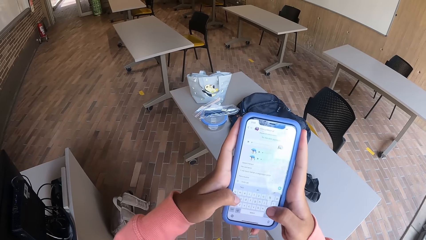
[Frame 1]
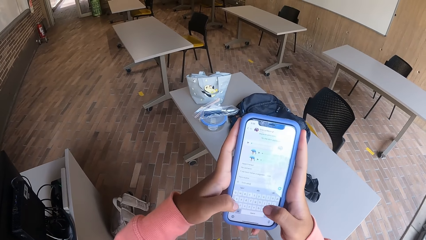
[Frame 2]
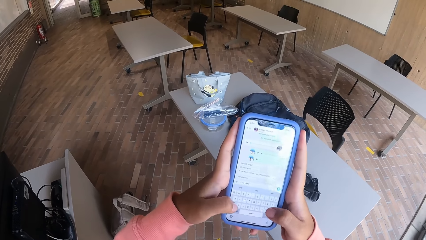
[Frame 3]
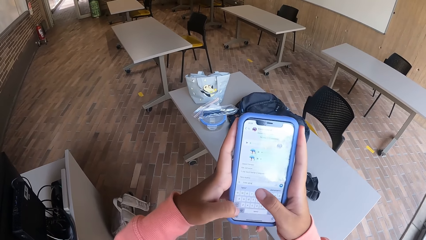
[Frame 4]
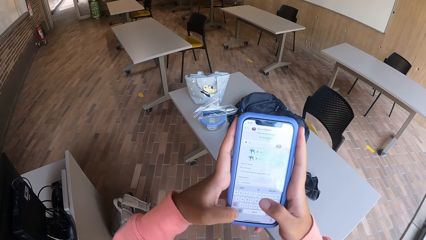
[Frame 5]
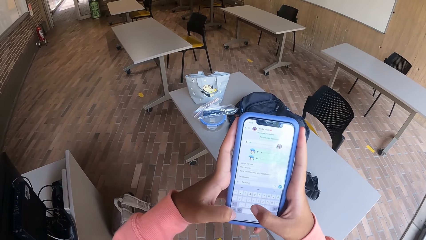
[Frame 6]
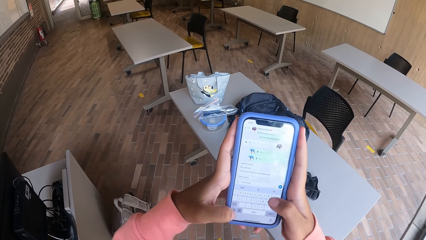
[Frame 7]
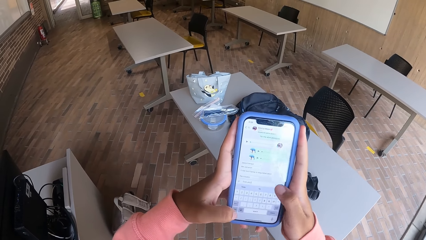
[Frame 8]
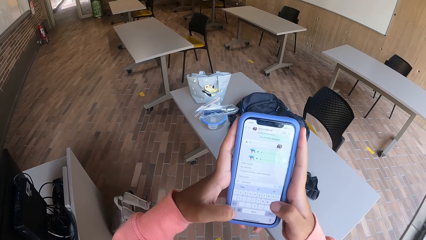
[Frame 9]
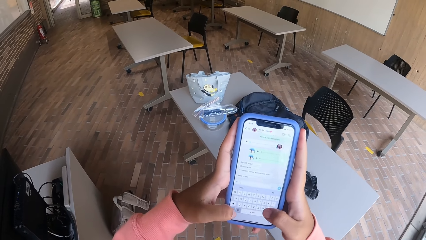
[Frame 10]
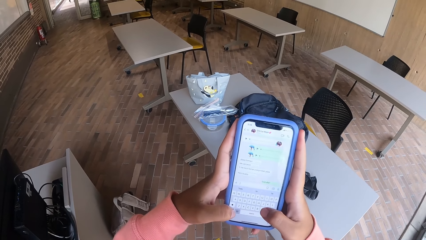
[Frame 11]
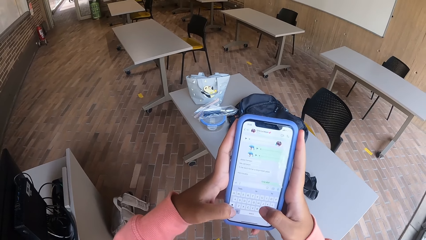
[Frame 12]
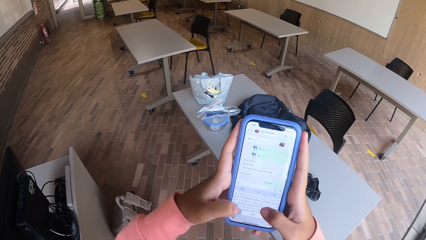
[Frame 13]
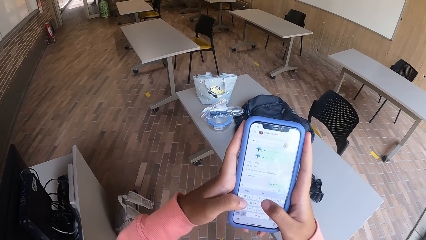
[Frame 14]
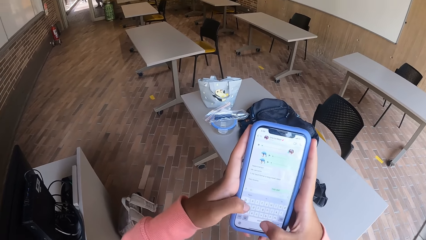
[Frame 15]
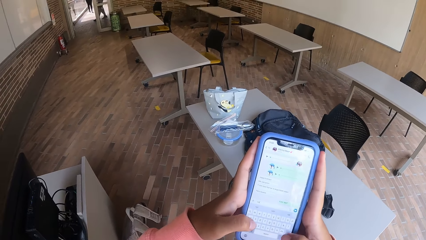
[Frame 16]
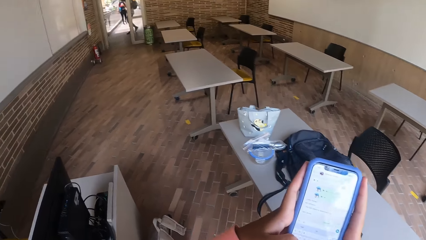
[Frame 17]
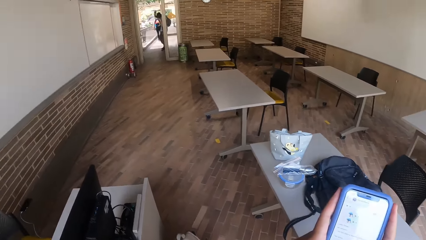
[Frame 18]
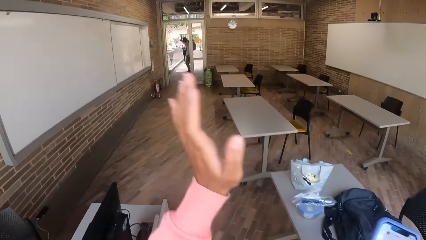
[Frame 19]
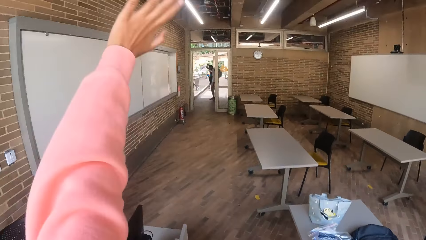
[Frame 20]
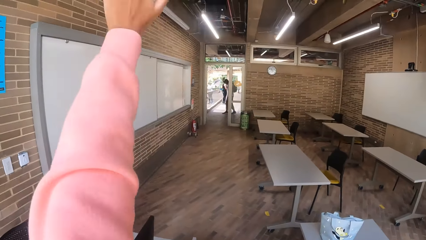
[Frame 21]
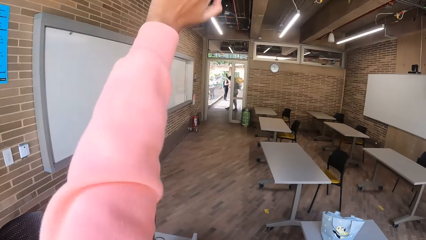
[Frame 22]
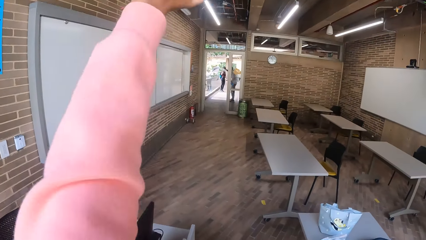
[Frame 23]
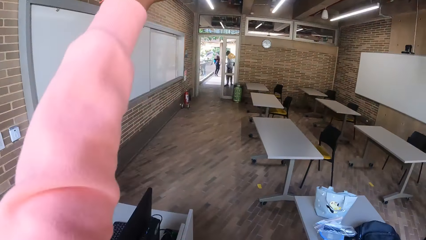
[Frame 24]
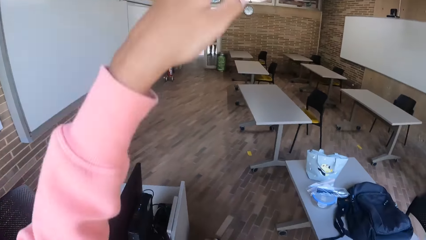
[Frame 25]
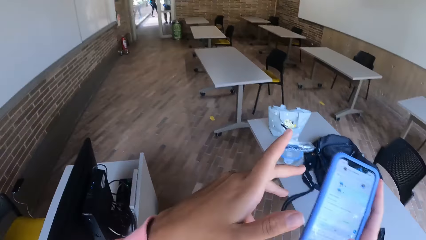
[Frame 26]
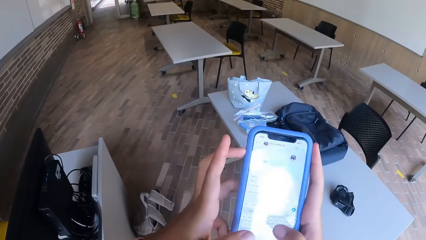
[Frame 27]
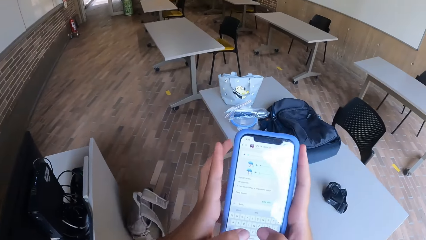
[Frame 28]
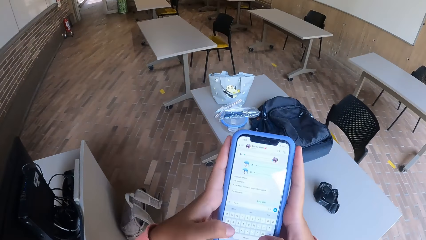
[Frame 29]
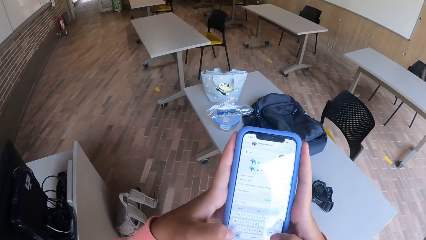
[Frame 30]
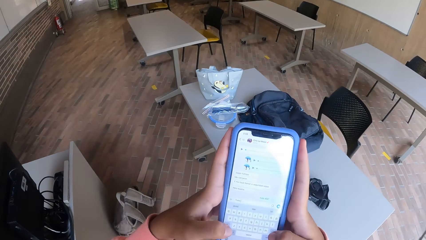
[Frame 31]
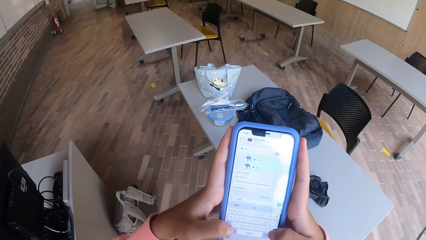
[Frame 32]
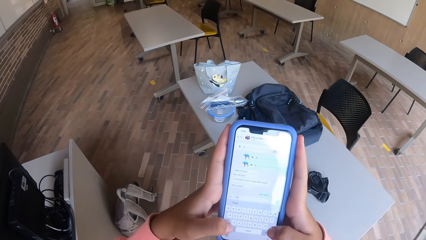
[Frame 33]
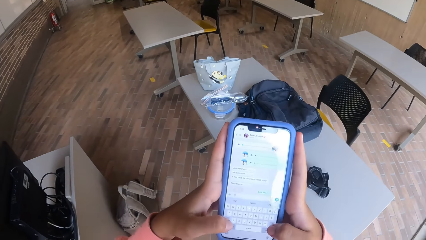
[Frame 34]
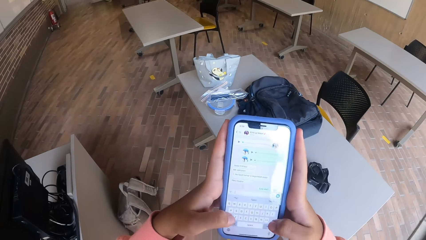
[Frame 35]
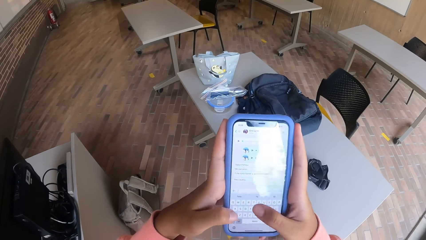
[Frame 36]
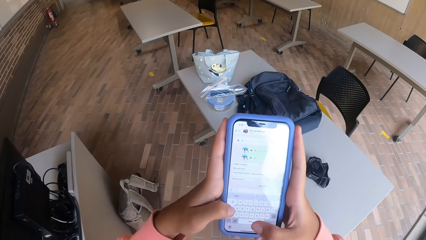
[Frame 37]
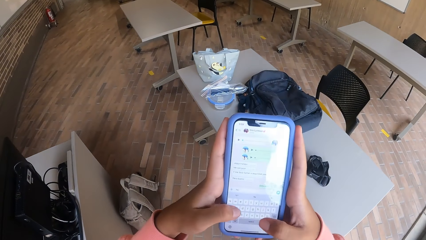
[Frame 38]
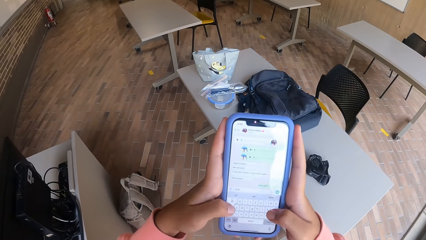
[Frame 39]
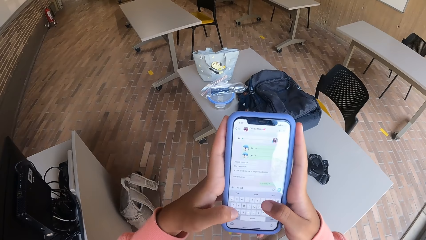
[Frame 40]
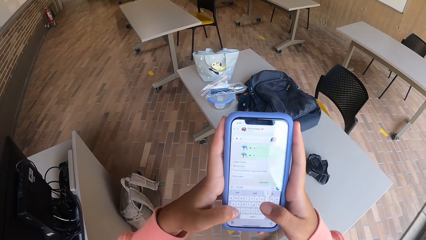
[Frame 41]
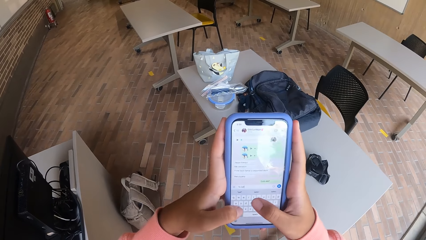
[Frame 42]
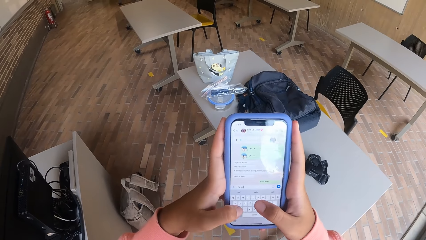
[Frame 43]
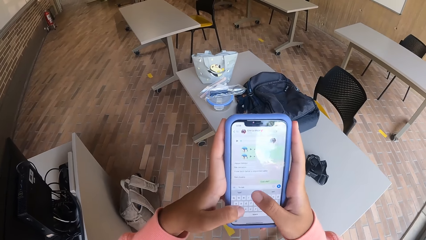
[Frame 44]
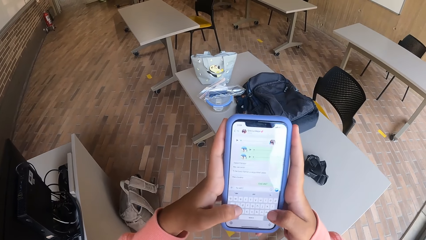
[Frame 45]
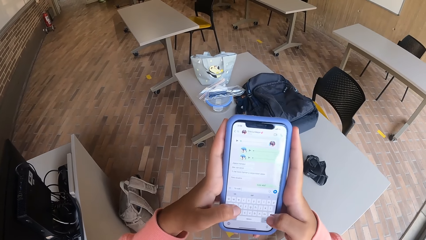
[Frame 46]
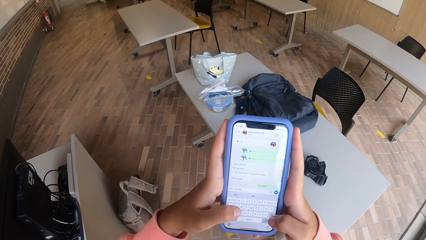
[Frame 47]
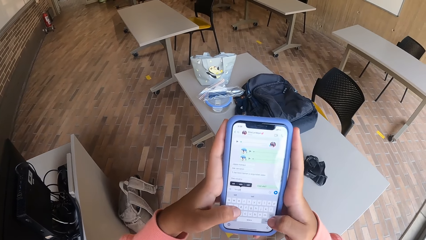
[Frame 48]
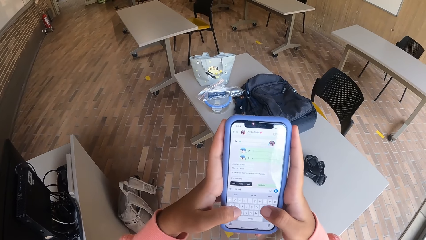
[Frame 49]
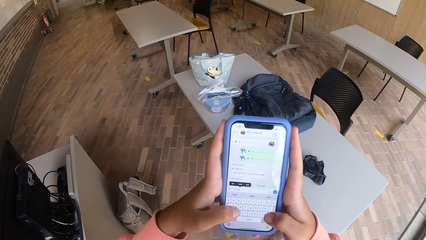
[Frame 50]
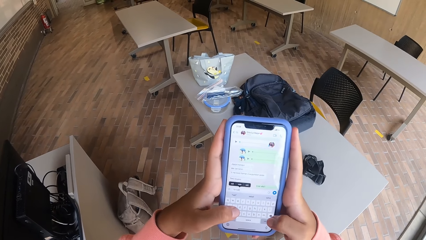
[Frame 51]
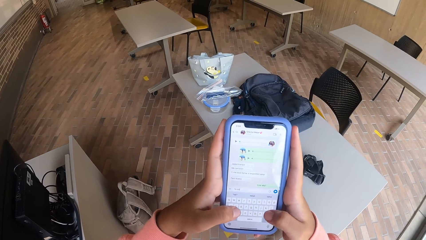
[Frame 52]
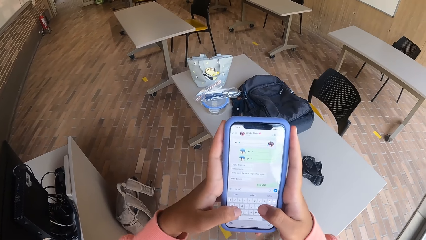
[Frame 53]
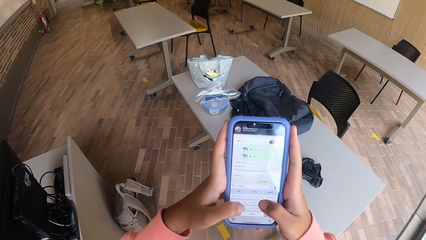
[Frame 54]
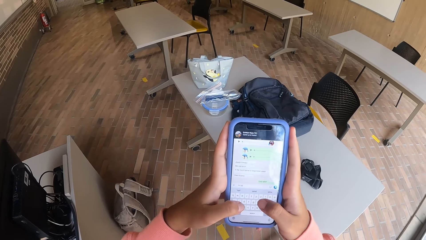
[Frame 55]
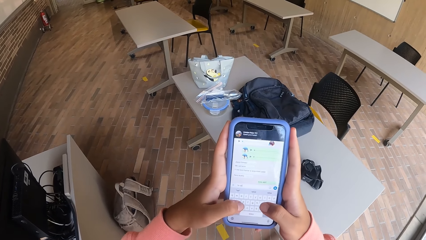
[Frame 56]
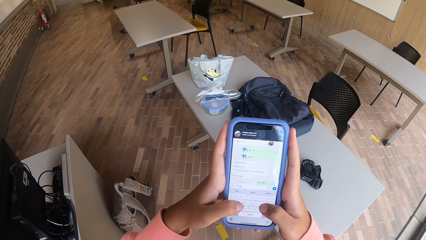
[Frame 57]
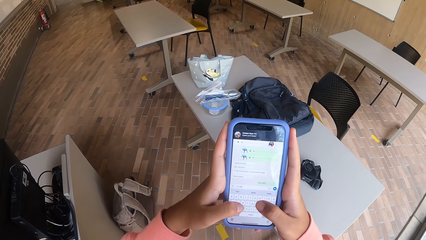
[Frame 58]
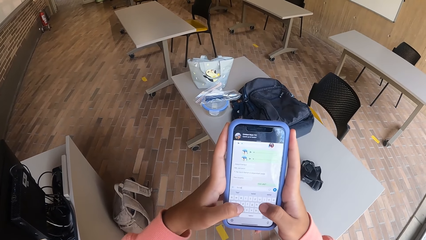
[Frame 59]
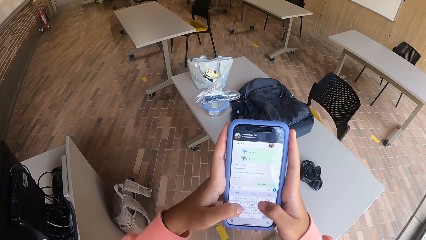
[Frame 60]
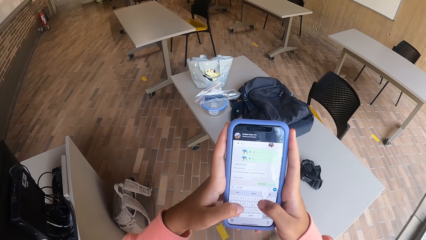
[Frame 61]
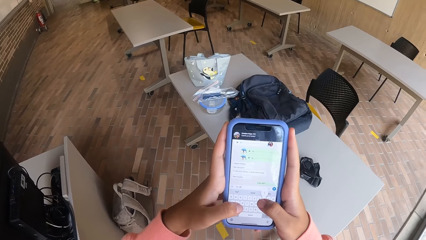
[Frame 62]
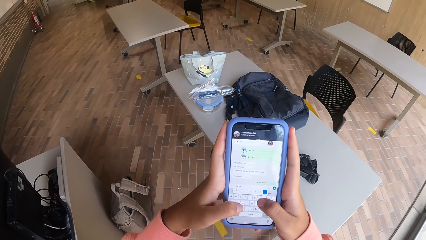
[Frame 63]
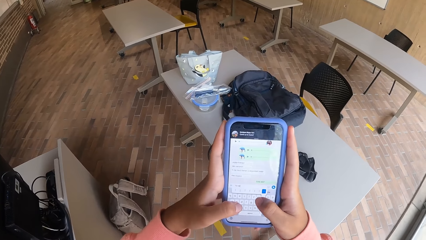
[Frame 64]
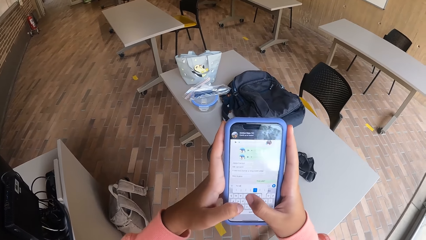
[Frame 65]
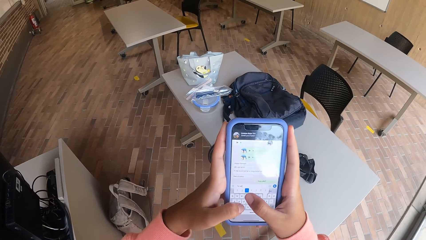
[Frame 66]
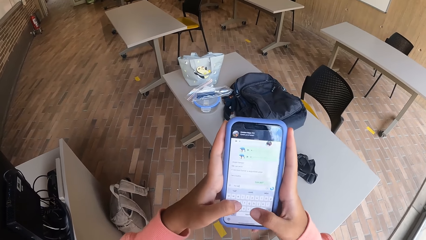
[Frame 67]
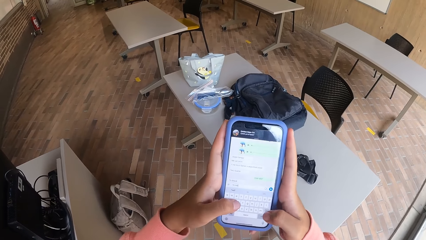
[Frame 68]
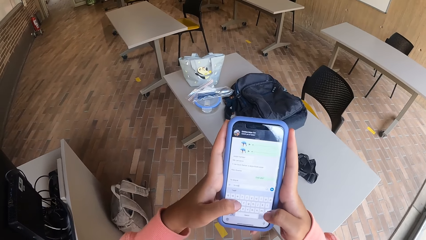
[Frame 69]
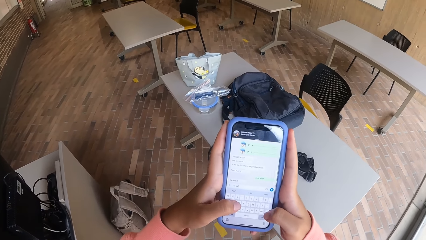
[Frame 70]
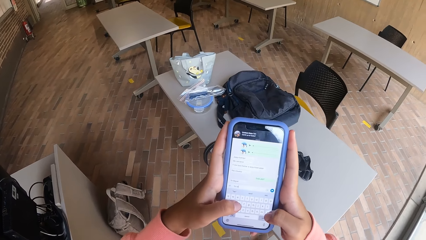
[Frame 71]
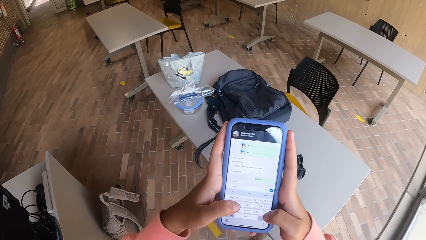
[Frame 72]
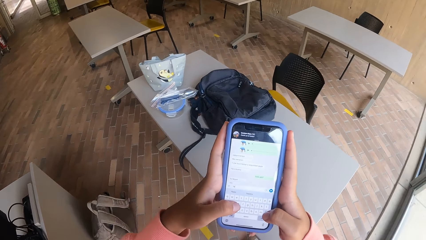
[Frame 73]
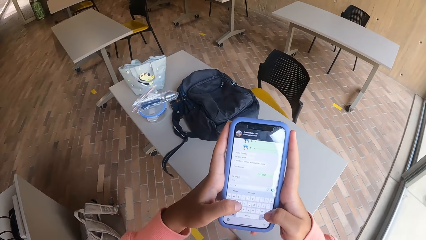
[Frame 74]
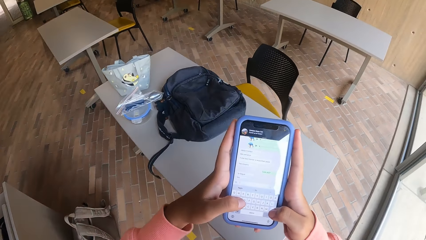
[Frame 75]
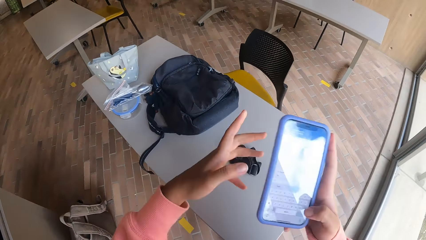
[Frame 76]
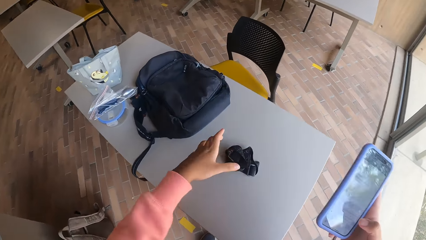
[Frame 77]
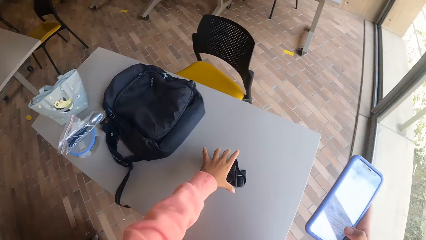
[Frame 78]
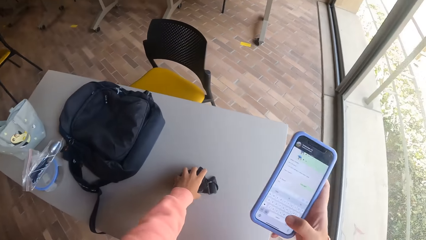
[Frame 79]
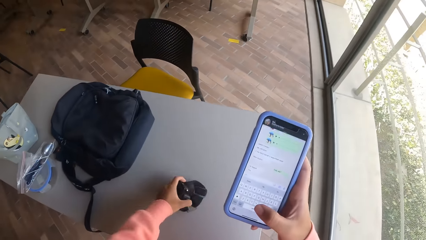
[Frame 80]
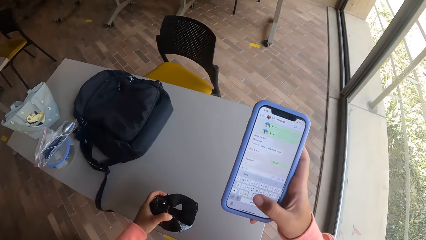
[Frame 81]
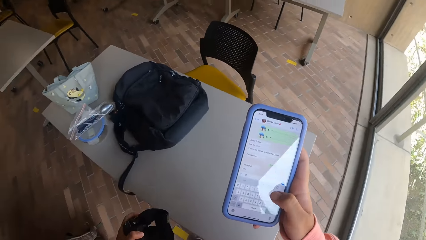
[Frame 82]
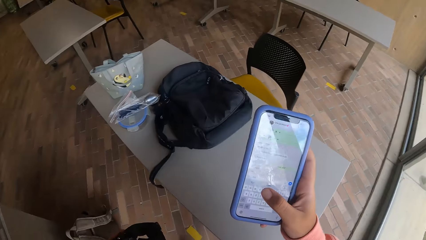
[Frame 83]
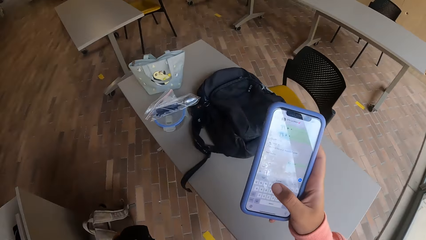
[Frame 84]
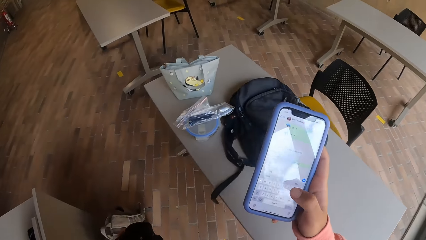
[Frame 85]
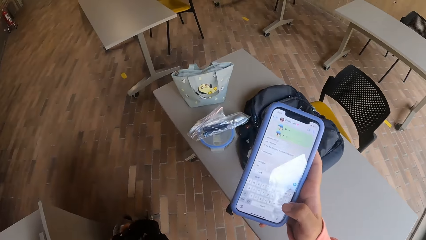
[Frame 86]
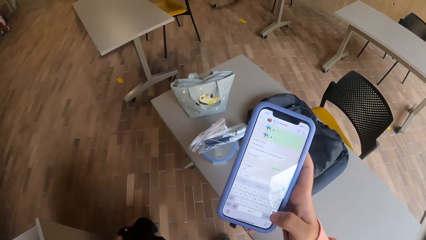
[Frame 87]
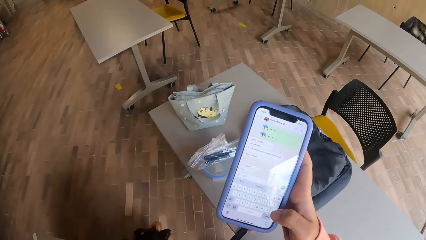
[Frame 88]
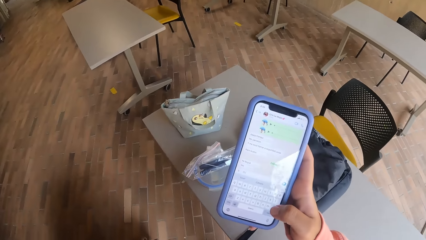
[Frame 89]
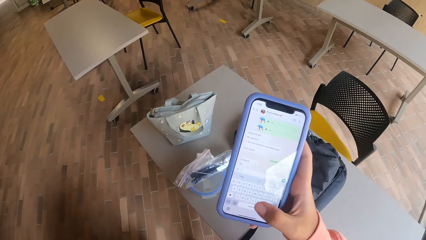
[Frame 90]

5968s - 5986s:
The camera wearer waves her left hand towards the man. She operates the phone with her hands. She picks up a strap from the desk with her left hand. She operates the phone with her right hand.
